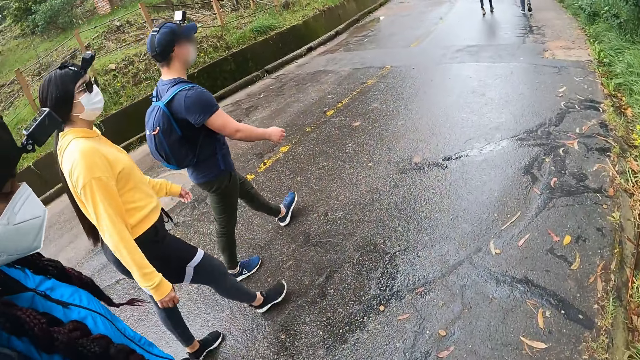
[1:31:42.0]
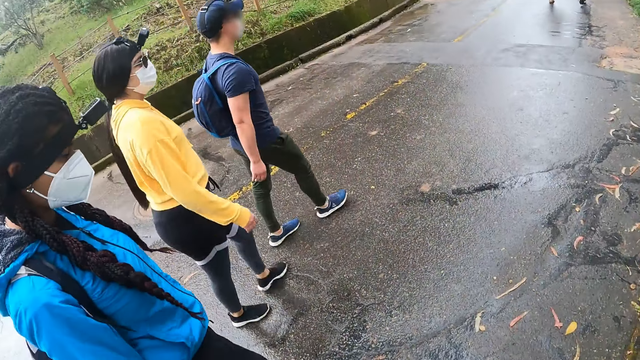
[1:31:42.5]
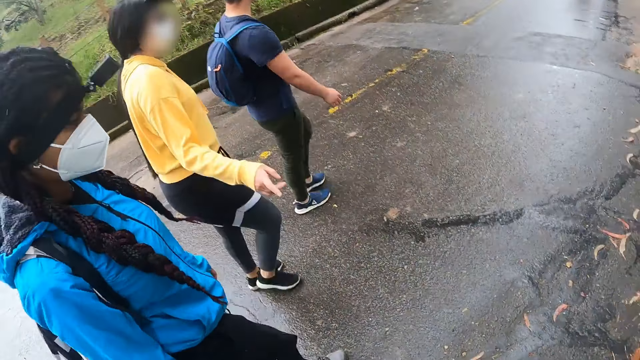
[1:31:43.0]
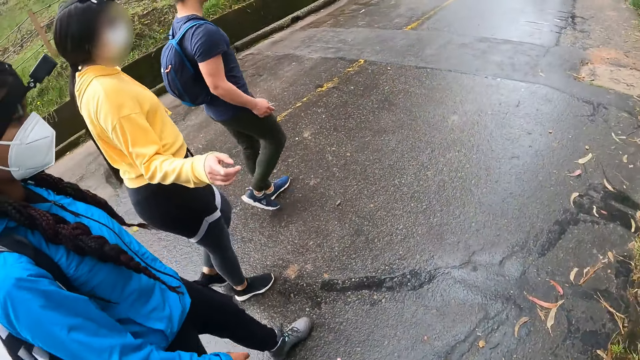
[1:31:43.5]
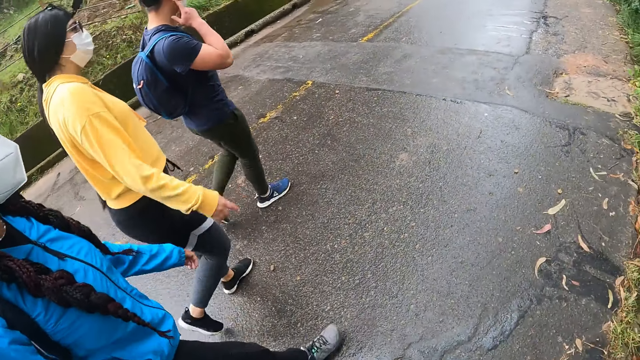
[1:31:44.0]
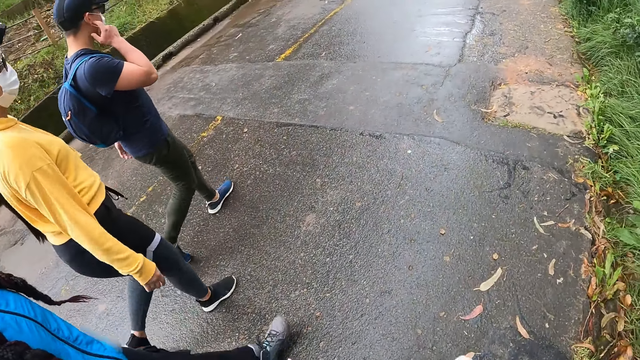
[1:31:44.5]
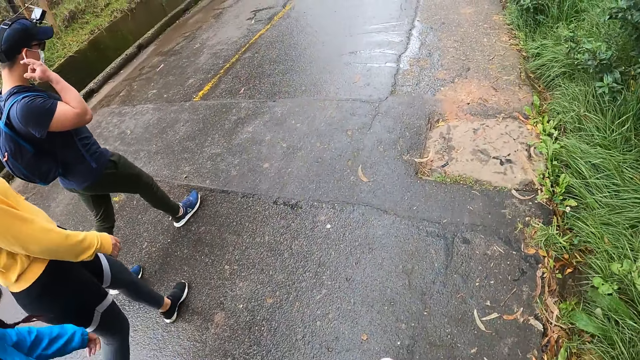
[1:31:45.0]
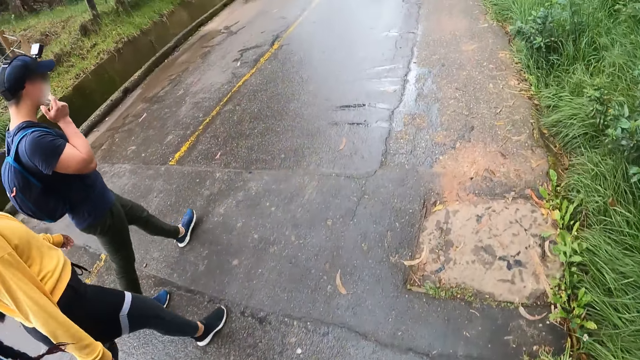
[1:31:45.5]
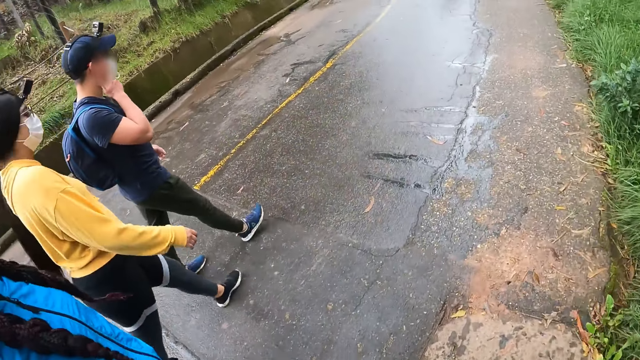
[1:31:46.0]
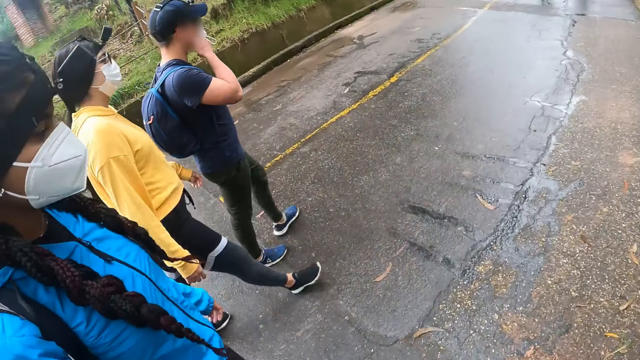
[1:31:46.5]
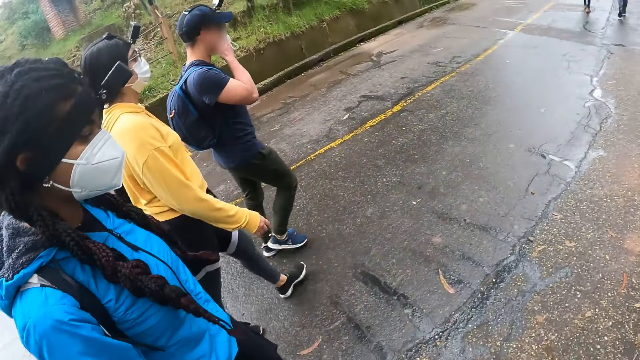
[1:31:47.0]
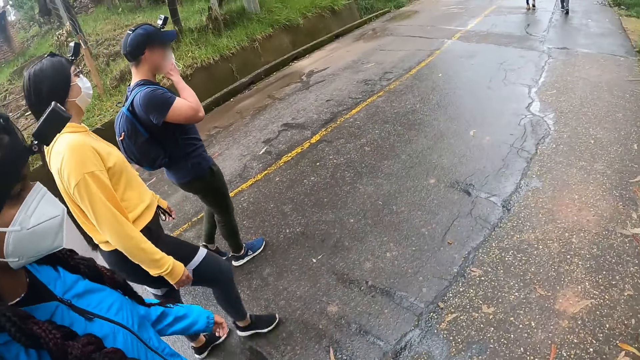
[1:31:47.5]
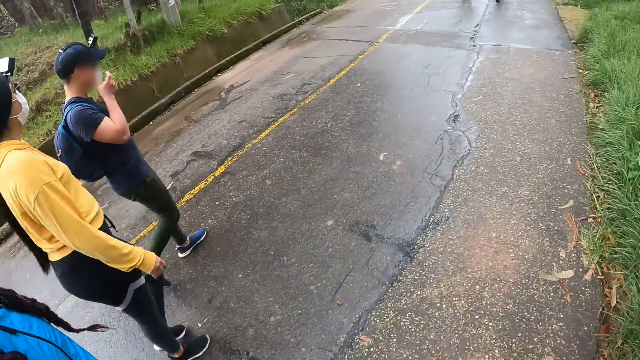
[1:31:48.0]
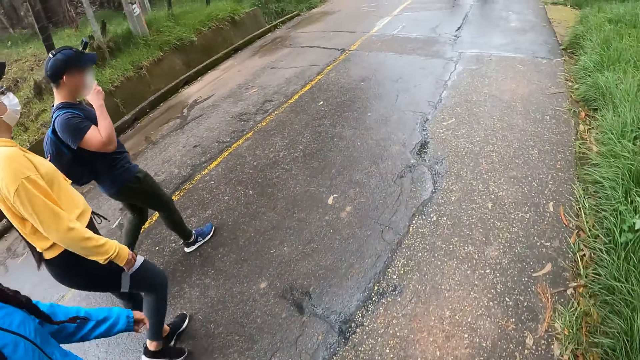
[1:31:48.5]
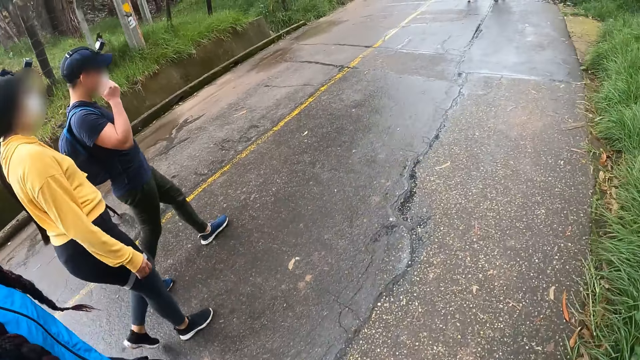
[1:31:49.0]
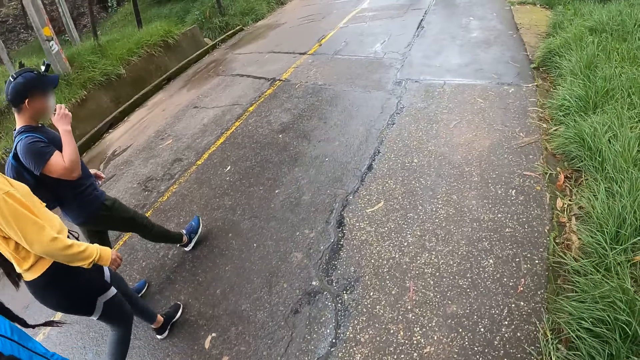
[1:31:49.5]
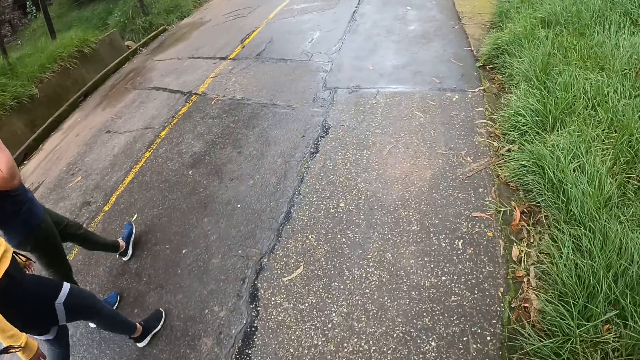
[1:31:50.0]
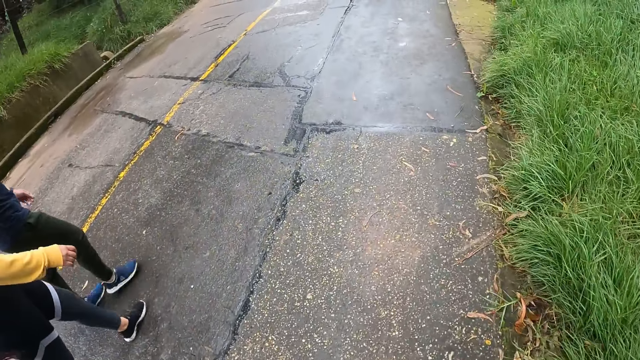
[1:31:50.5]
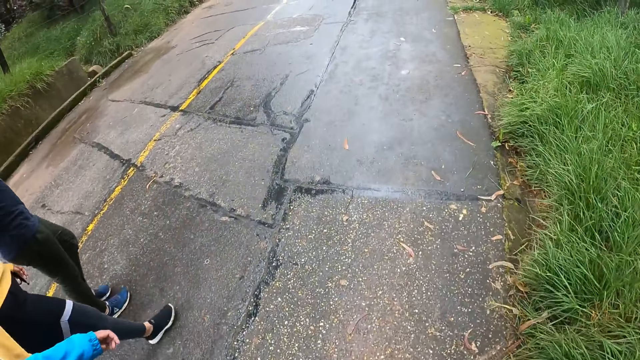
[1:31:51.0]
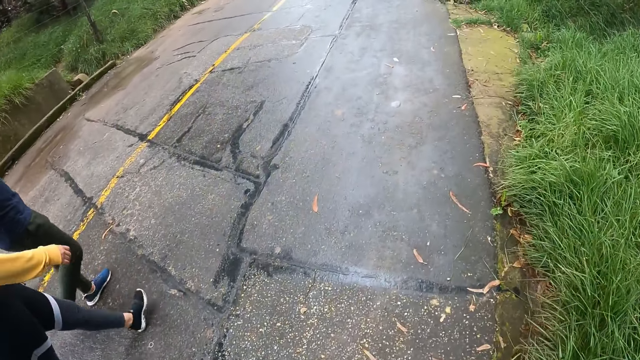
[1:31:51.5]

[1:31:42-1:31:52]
The woman points at the camera wearer with her right hand. The man removes his mask from his face with his right hand, scratches his face with his right hand, and wears his mask with his right hand.

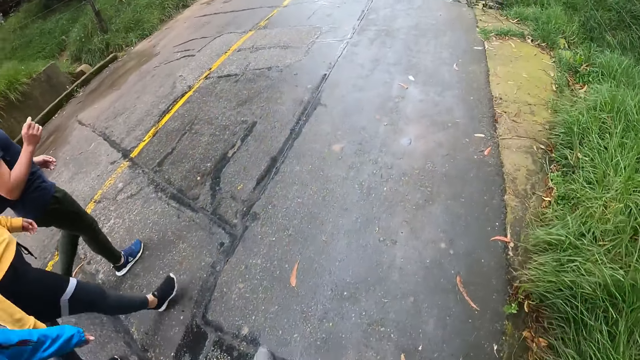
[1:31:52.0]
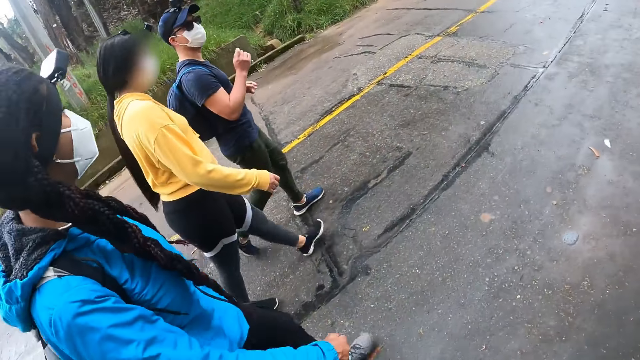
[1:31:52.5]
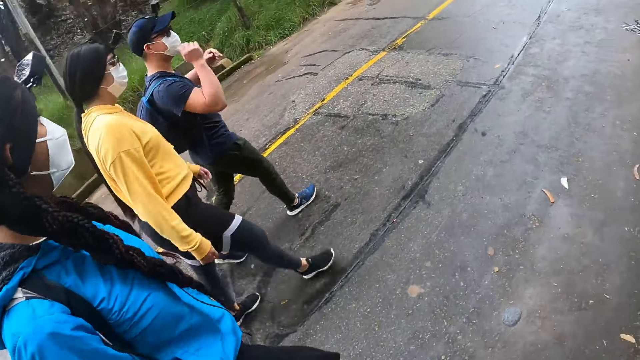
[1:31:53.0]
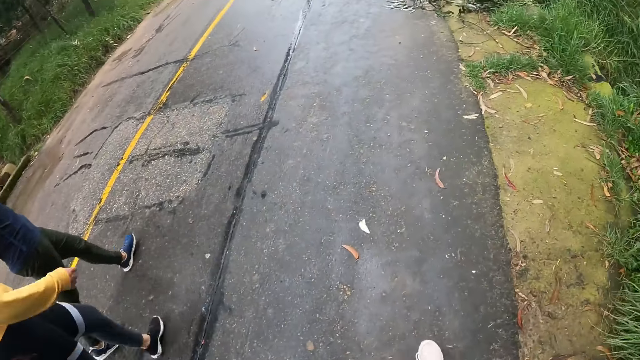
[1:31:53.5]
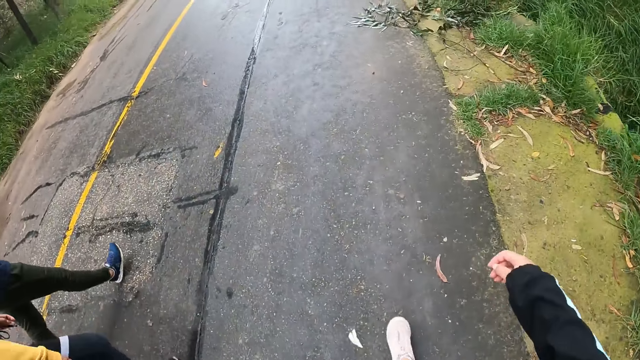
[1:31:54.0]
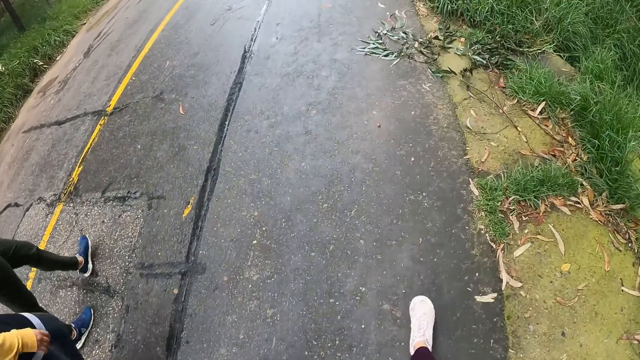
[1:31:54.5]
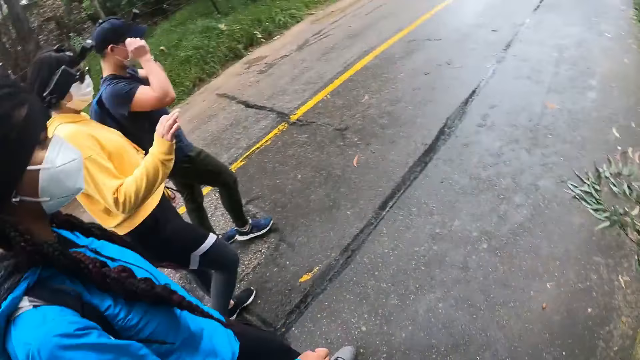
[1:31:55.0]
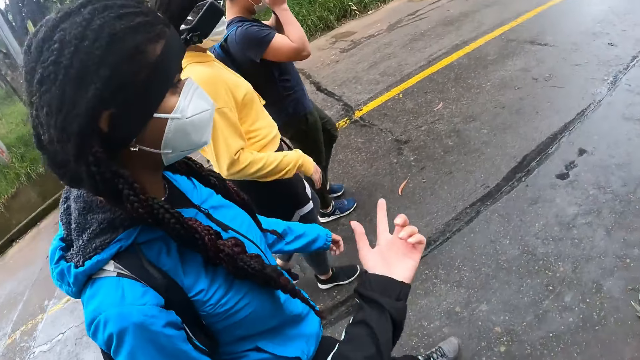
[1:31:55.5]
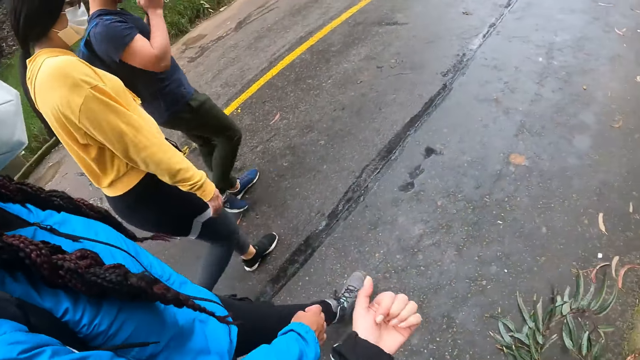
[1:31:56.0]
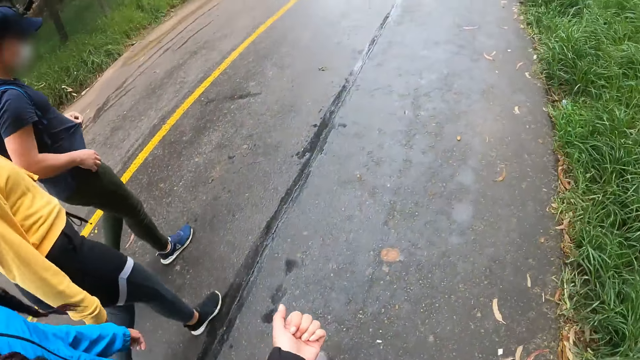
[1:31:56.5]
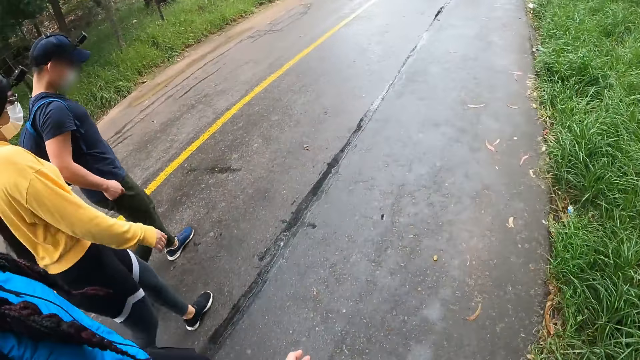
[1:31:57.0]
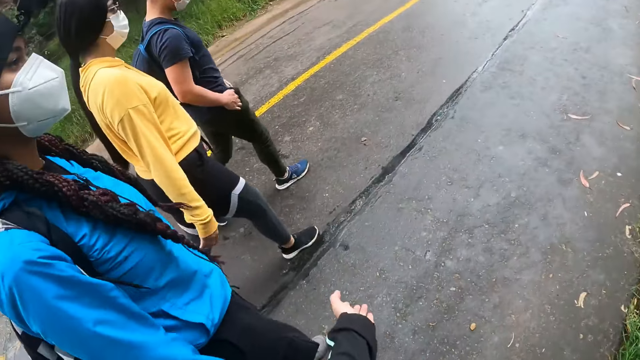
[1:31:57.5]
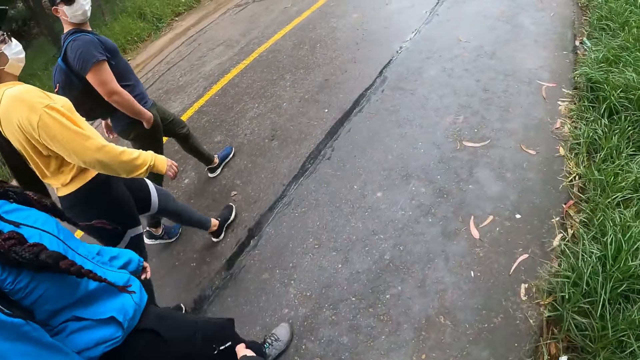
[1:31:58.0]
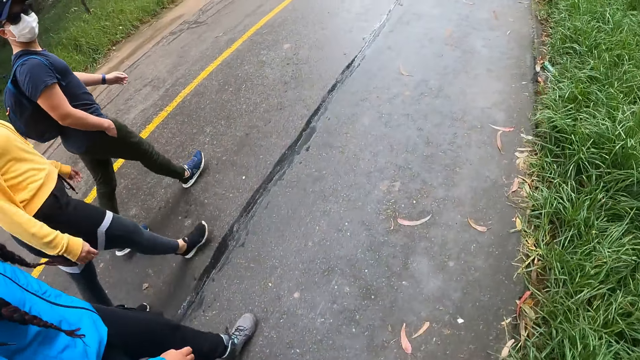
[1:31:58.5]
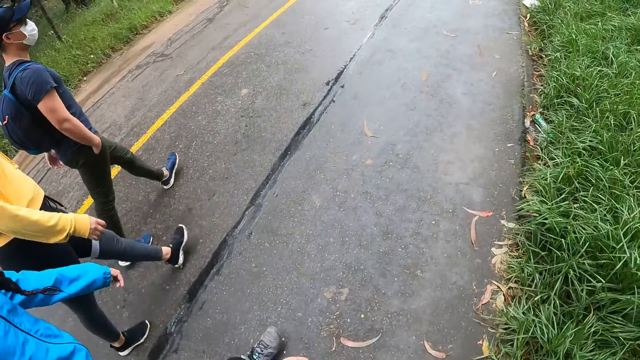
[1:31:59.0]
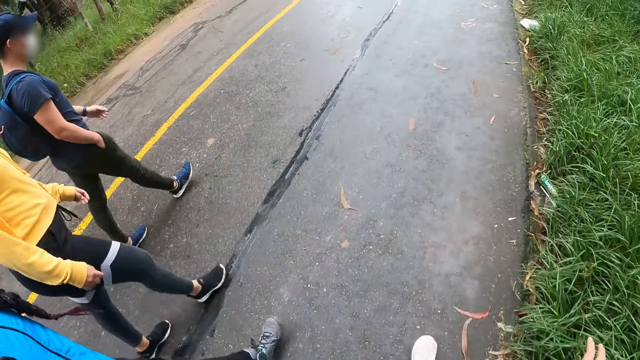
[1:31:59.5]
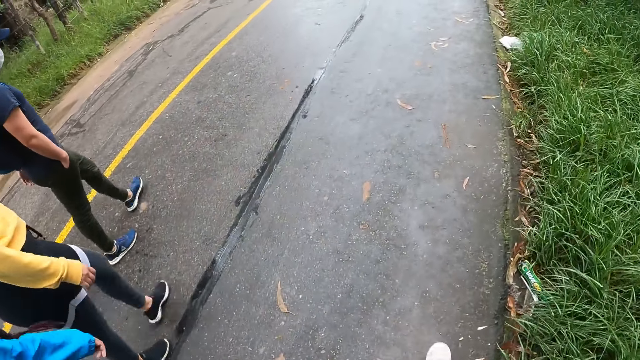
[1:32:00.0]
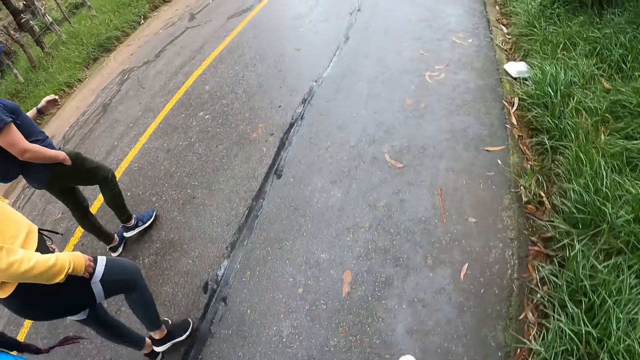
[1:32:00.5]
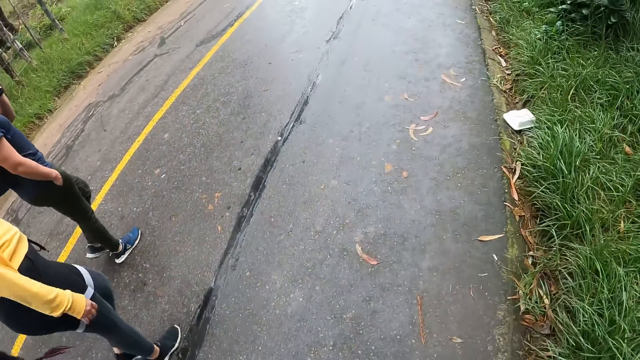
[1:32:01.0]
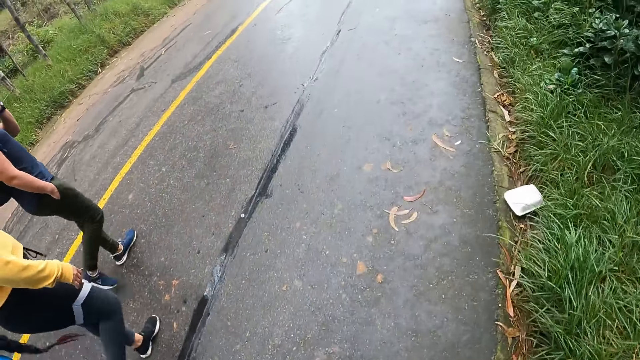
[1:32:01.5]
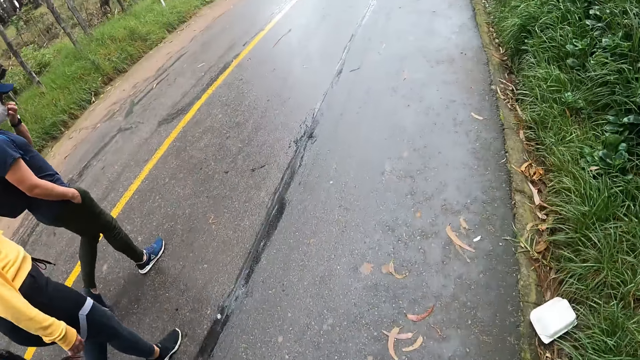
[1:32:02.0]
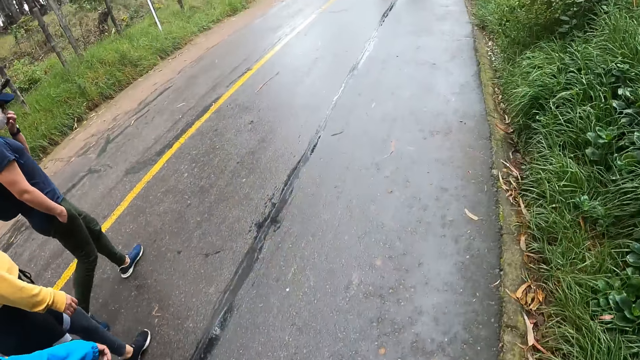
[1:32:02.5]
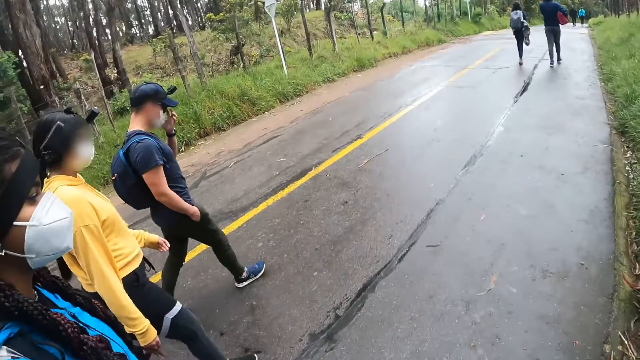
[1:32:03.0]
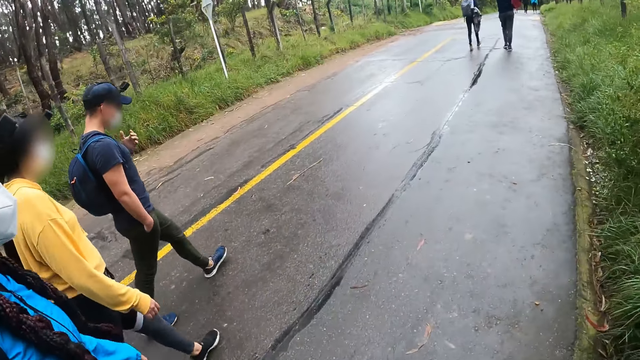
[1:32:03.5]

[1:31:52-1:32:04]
The man adjusts his glasses with both hands. The camera wearer looks at a woman. He gestures with his hand. He converses with the women and the man. The man puts his right hand into his pocket and adjusts his glasses with his left hand.
